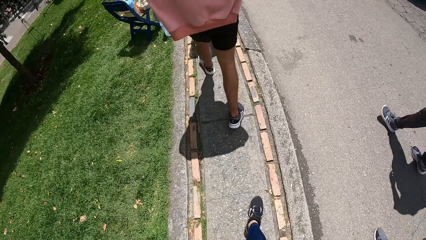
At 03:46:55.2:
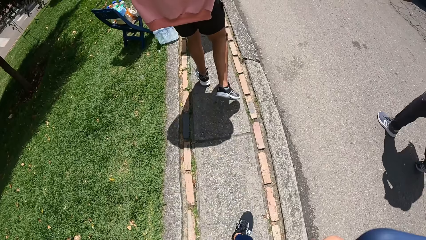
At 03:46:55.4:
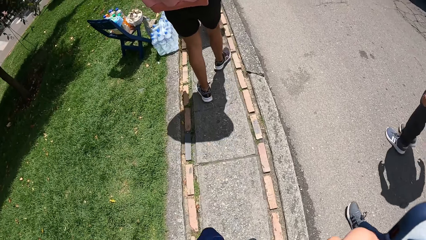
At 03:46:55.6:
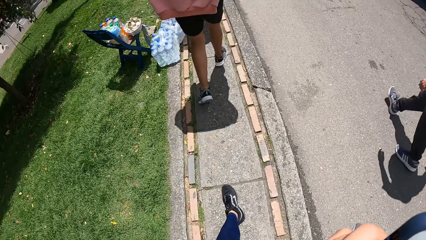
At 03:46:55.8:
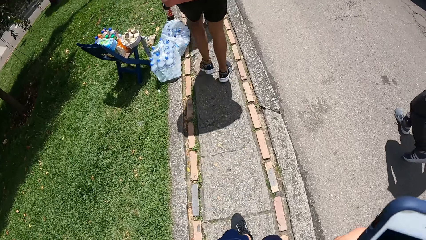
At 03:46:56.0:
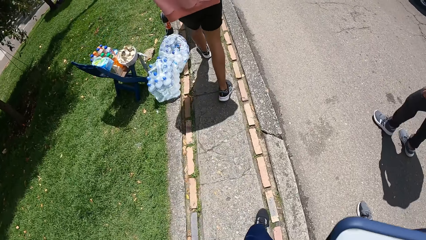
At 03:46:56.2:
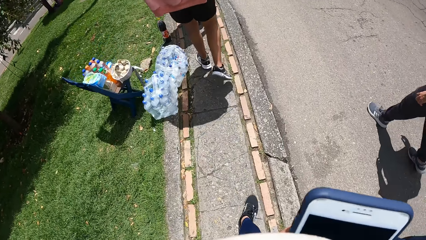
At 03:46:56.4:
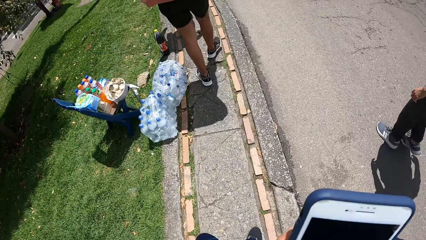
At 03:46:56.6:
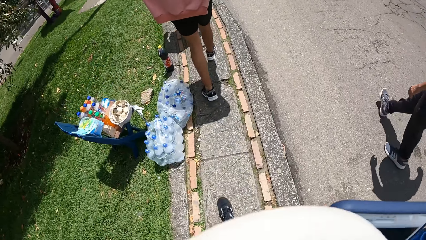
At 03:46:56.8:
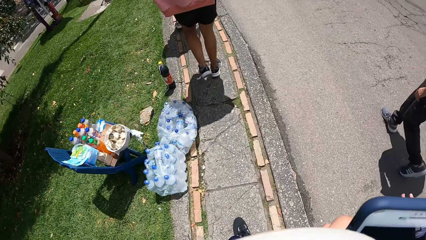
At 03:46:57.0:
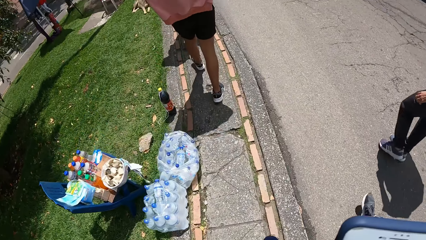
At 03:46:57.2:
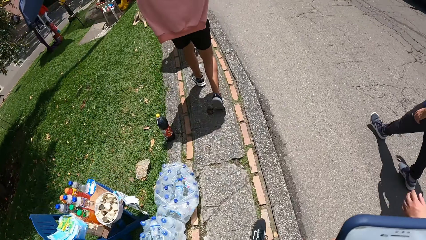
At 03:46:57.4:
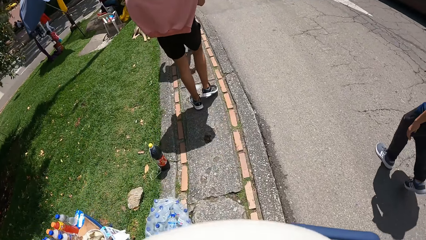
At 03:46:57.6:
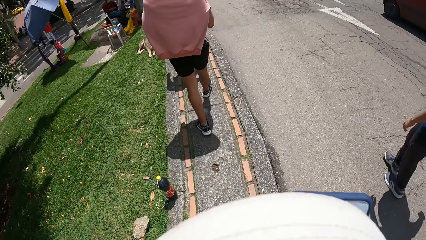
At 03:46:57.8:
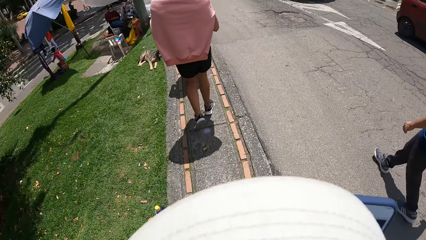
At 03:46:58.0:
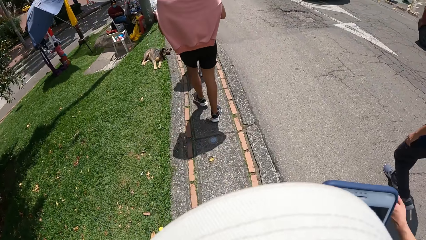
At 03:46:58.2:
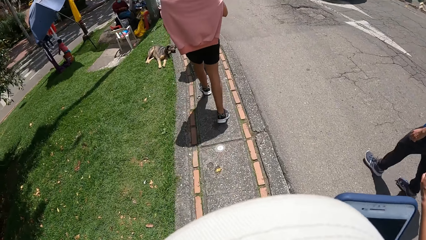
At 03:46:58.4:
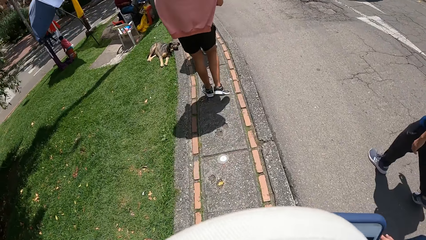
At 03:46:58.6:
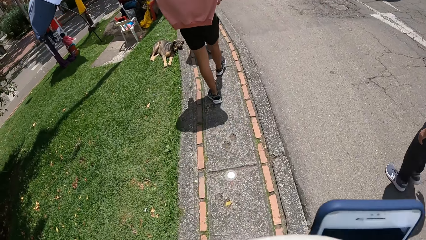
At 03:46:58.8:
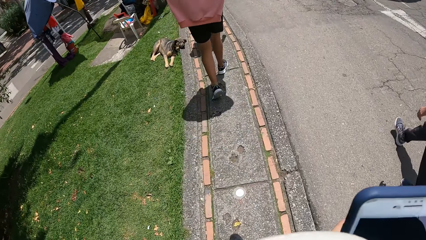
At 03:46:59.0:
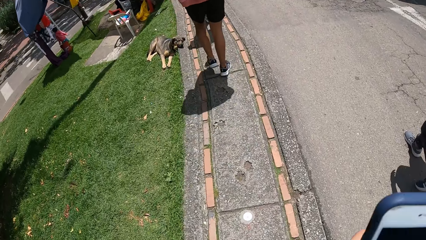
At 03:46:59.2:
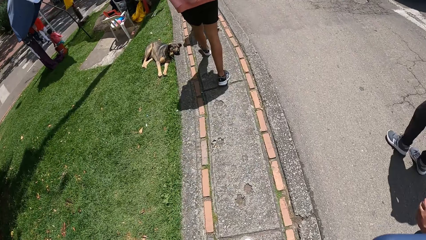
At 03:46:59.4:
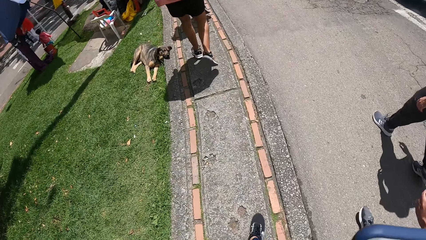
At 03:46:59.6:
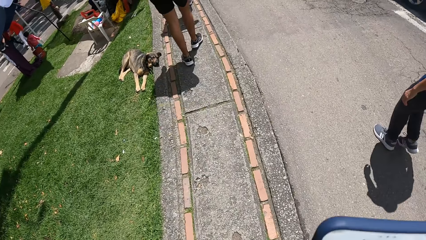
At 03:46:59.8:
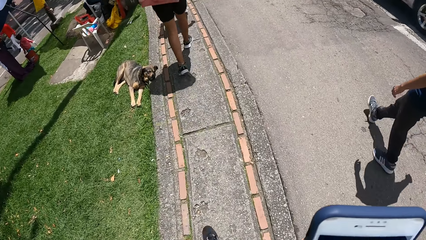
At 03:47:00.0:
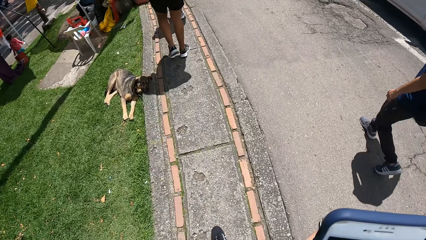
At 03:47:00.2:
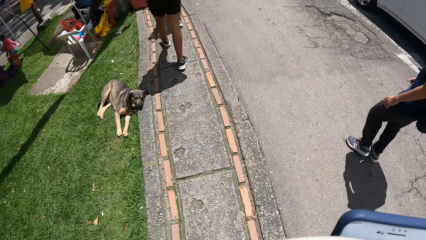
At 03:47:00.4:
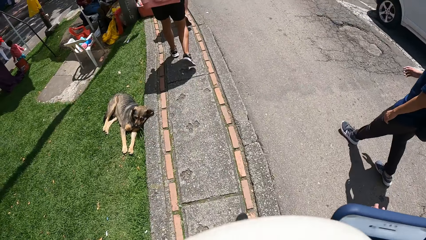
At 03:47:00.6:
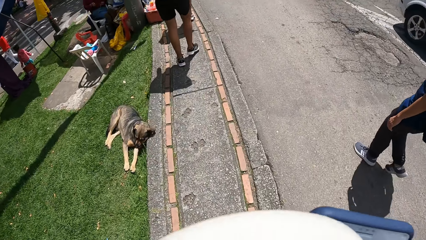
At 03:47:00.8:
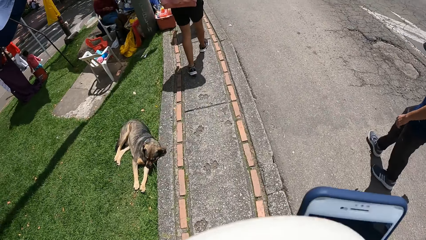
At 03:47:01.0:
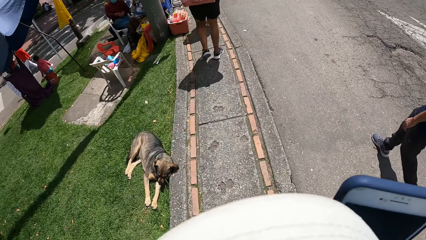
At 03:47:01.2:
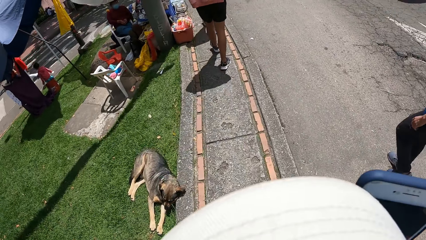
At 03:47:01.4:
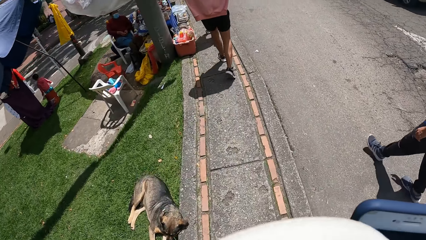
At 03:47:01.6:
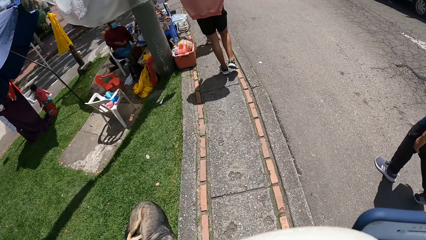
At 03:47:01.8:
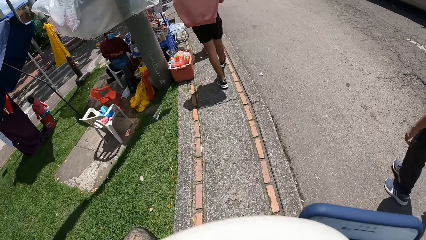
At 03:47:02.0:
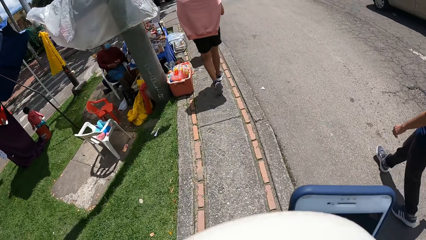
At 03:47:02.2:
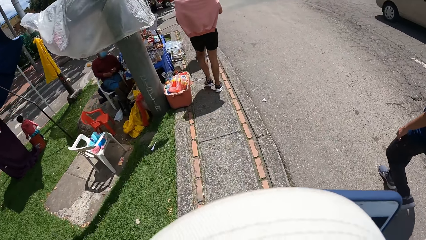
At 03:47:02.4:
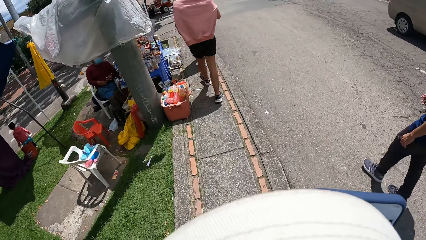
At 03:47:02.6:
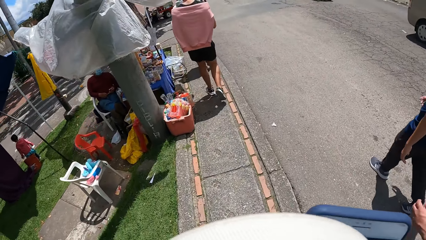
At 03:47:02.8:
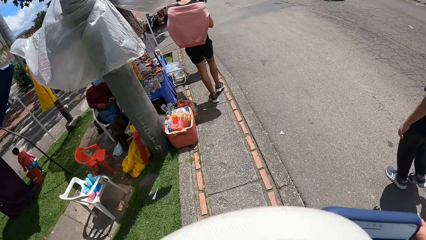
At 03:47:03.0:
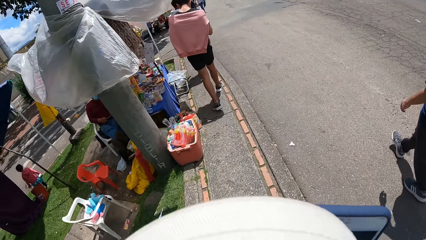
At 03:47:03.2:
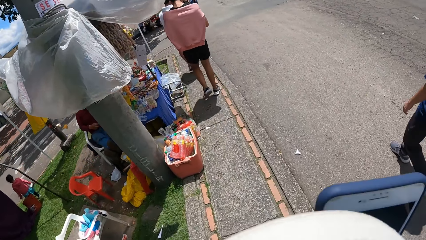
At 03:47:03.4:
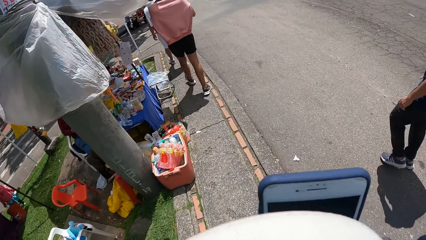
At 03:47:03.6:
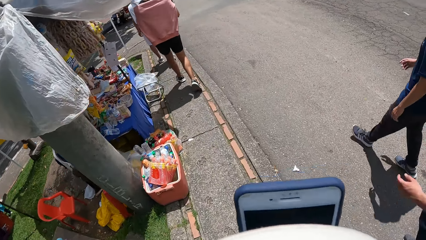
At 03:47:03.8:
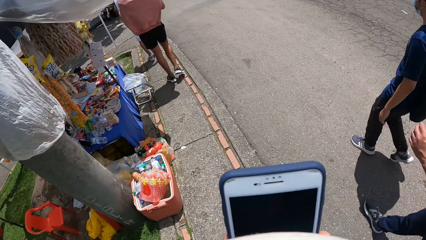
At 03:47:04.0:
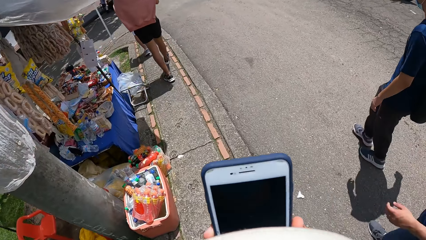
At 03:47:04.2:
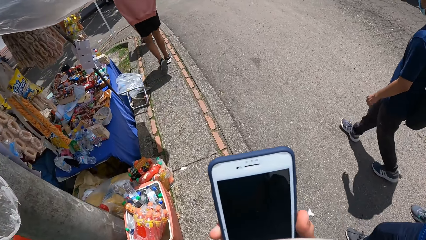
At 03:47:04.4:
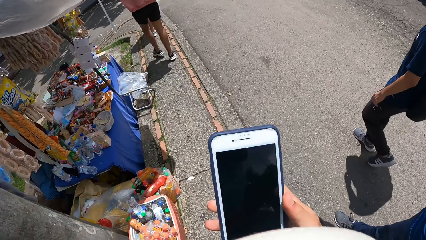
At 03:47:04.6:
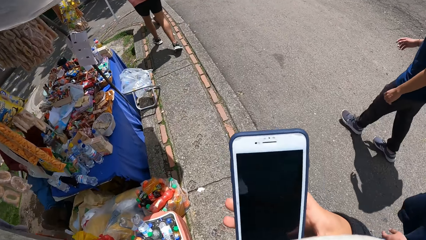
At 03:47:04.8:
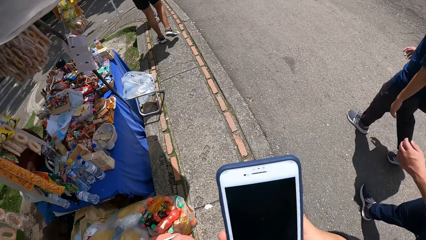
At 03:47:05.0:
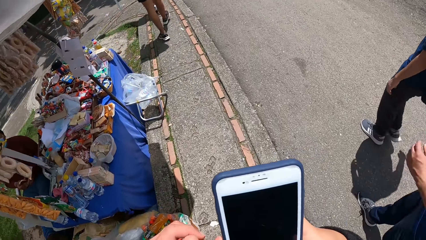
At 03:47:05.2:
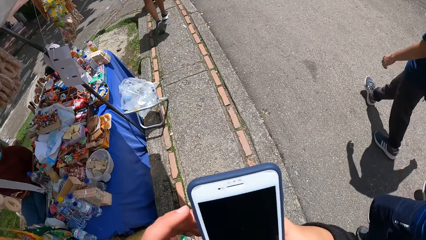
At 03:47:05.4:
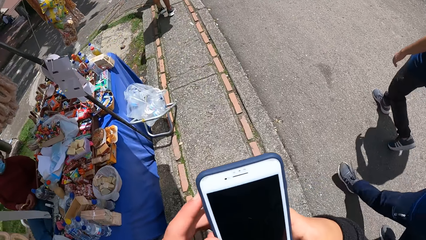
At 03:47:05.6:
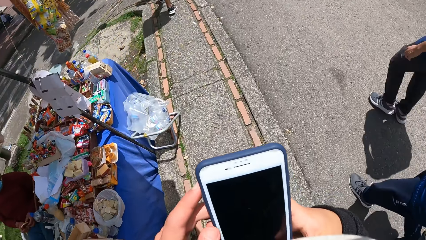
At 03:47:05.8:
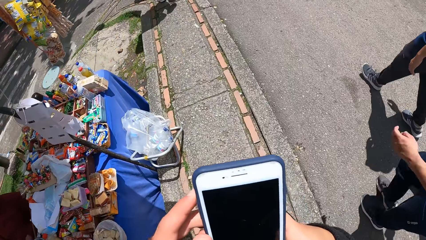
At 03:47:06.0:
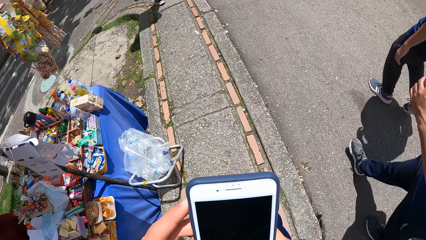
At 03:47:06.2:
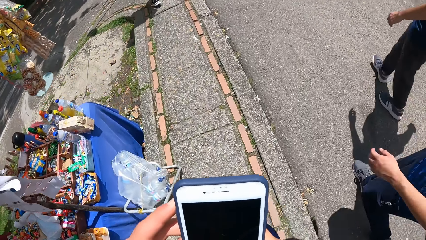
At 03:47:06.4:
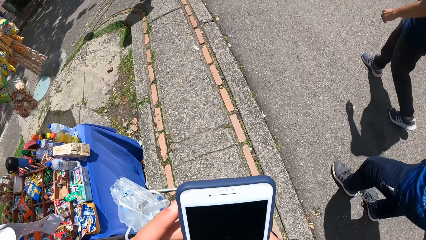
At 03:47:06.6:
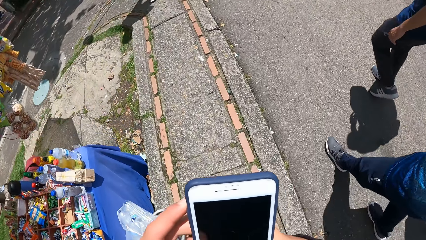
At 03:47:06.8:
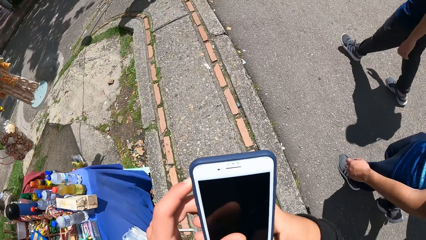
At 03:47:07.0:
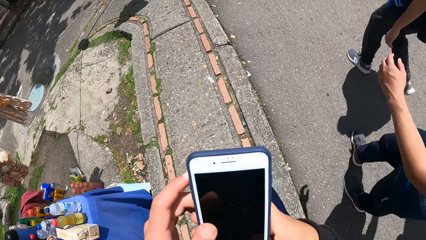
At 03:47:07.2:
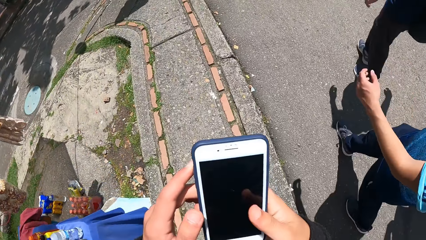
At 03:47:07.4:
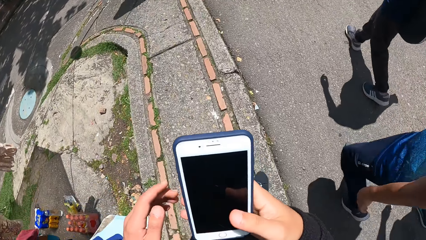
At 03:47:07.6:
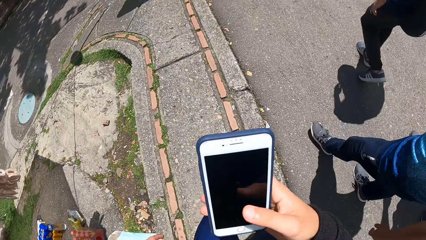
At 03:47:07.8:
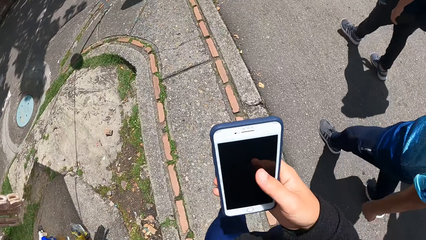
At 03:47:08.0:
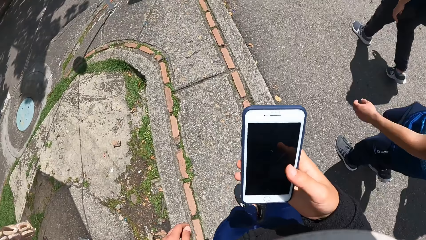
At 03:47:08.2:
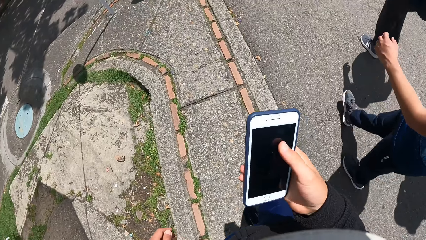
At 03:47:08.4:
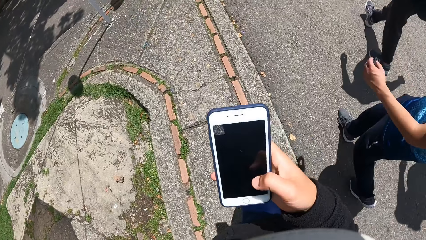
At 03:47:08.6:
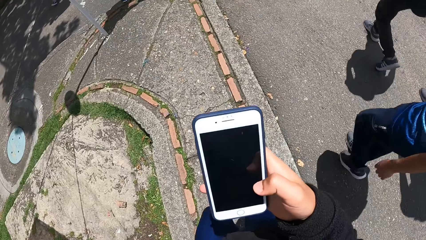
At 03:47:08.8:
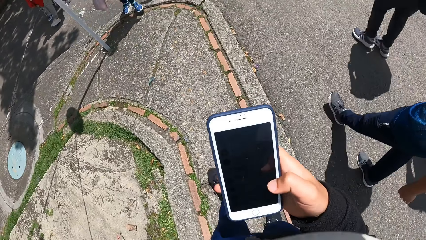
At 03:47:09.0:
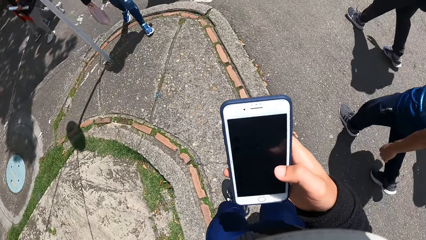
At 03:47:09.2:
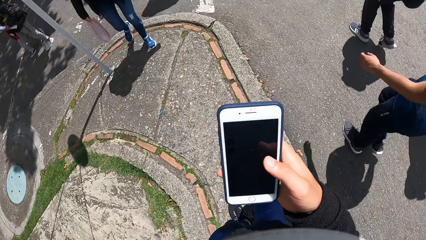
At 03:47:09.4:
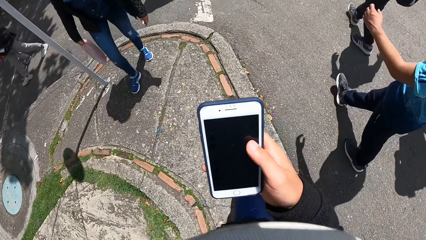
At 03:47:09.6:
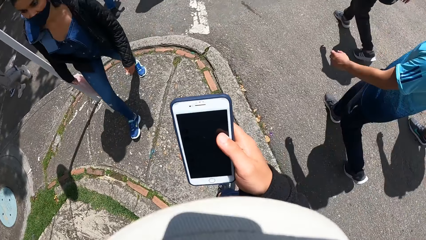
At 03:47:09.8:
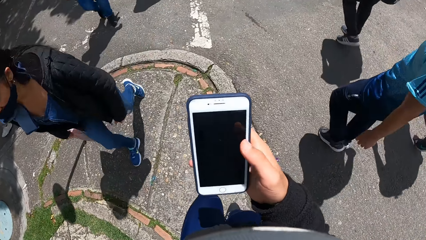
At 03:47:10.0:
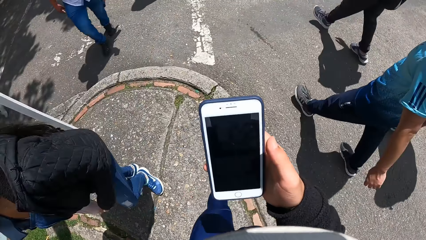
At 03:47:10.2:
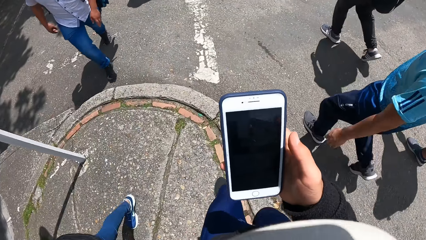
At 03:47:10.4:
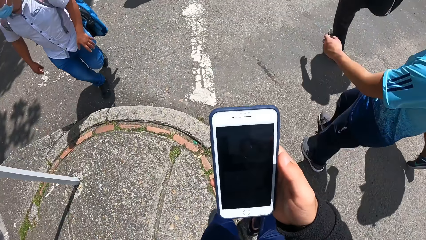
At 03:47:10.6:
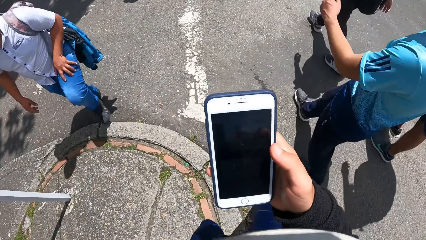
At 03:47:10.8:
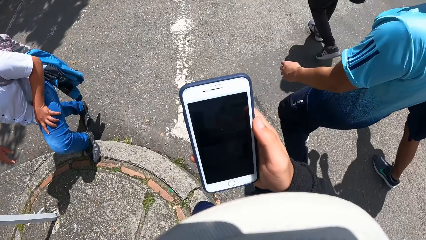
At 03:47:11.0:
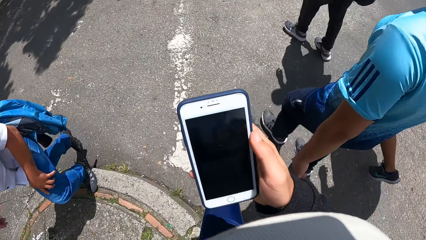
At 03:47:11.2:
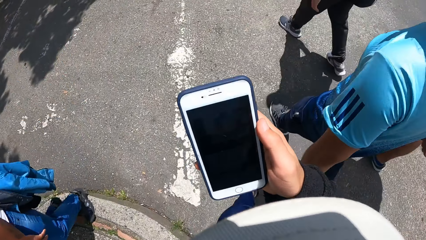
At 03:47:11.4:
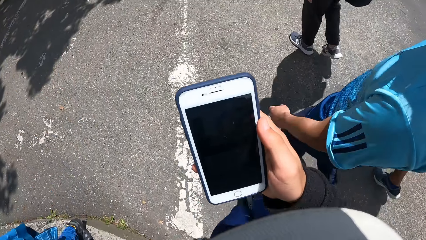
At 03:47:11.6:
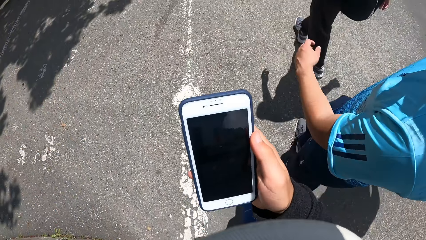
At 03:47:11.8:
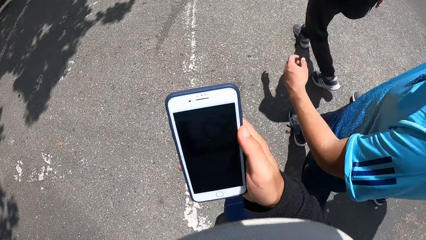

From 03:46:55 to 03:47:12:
The camera wearer operates a mobile phone. He walks on a sidewalk. He operates the mobile phone. He touches the phone with his left hand. He operates the phone with his right hand.
